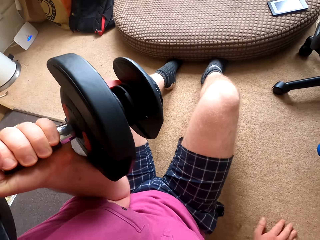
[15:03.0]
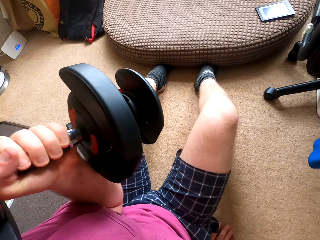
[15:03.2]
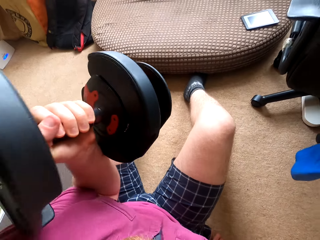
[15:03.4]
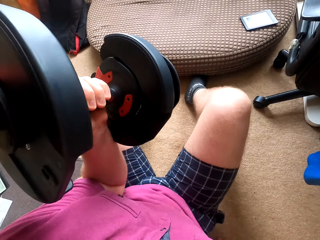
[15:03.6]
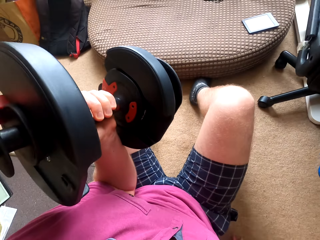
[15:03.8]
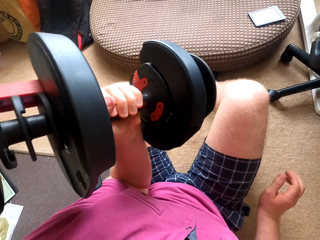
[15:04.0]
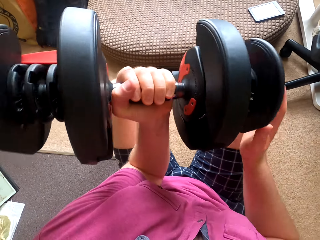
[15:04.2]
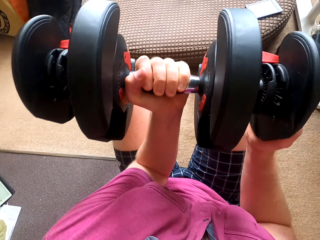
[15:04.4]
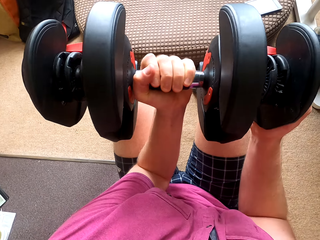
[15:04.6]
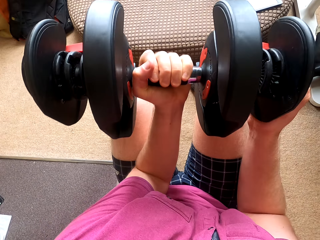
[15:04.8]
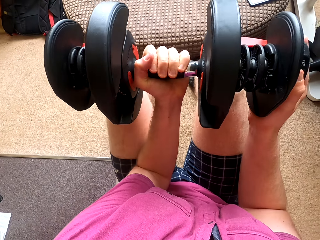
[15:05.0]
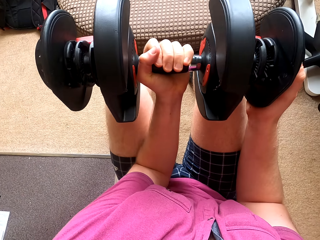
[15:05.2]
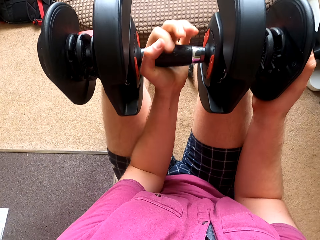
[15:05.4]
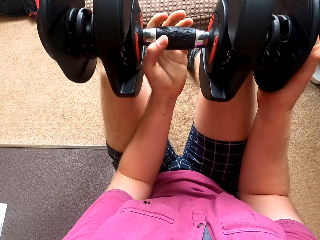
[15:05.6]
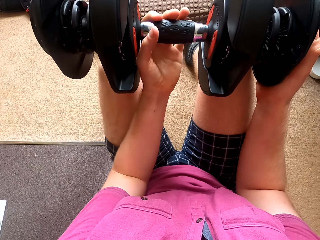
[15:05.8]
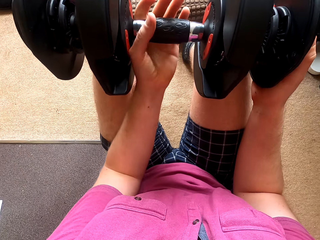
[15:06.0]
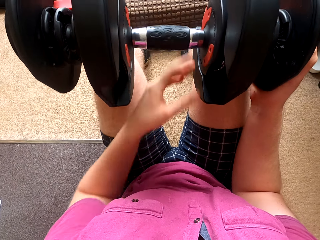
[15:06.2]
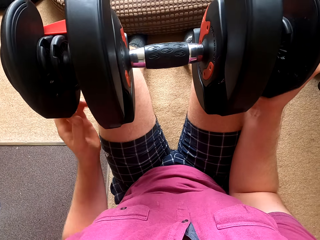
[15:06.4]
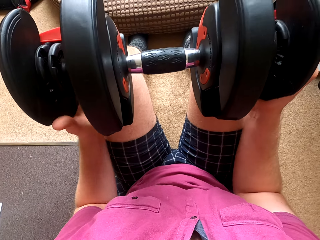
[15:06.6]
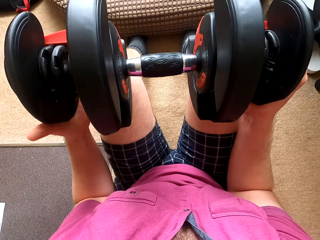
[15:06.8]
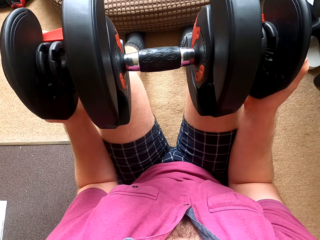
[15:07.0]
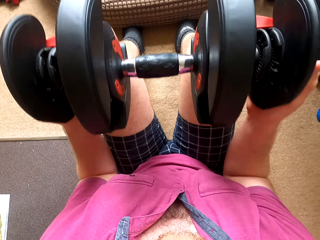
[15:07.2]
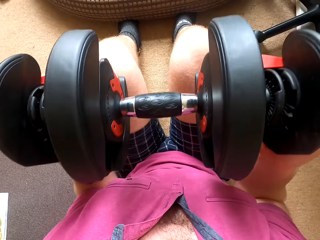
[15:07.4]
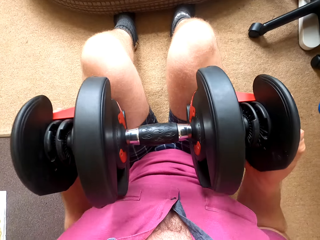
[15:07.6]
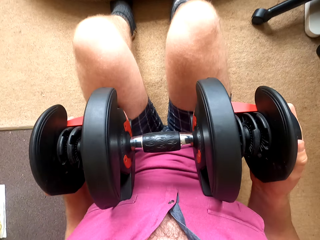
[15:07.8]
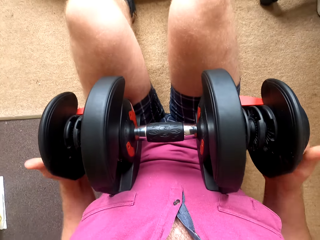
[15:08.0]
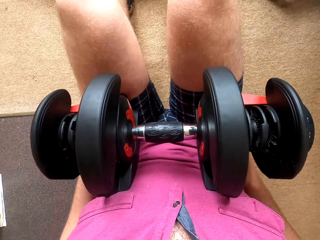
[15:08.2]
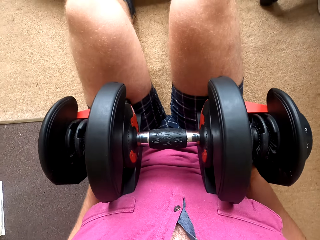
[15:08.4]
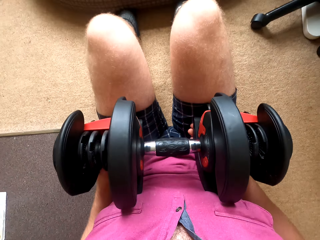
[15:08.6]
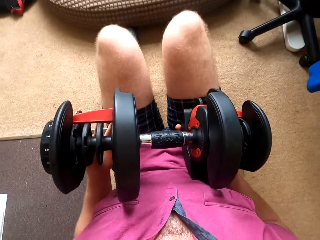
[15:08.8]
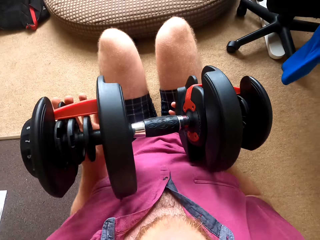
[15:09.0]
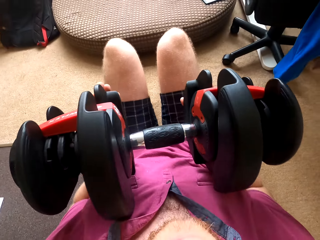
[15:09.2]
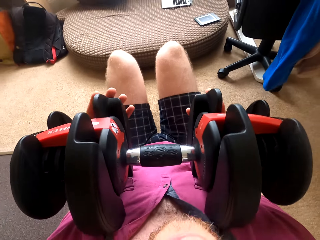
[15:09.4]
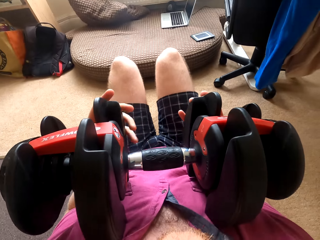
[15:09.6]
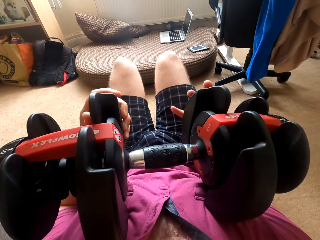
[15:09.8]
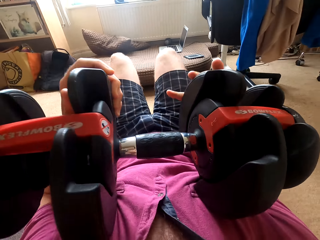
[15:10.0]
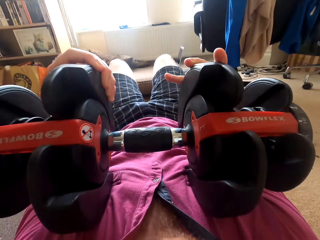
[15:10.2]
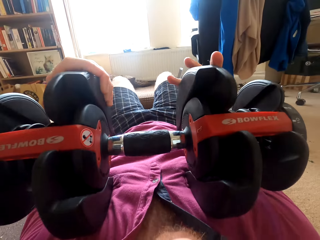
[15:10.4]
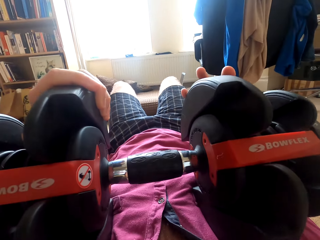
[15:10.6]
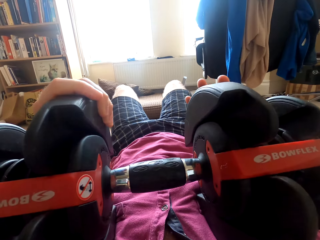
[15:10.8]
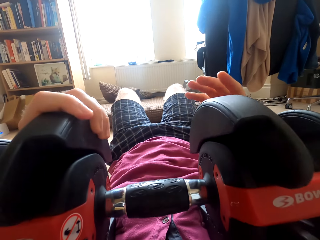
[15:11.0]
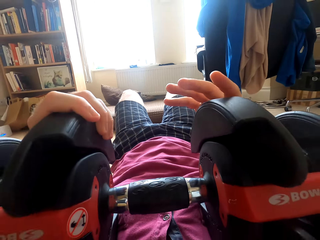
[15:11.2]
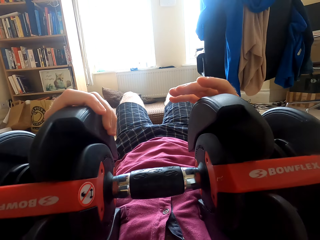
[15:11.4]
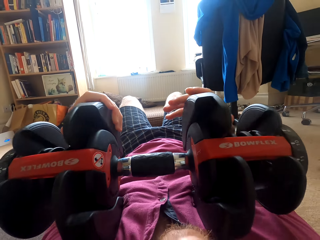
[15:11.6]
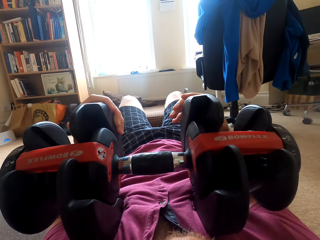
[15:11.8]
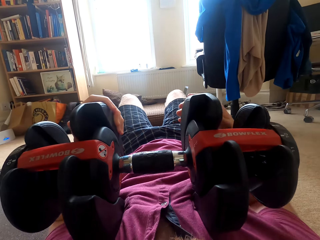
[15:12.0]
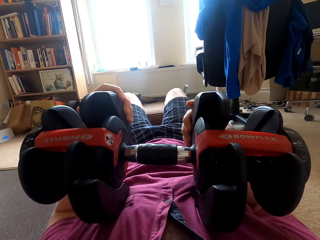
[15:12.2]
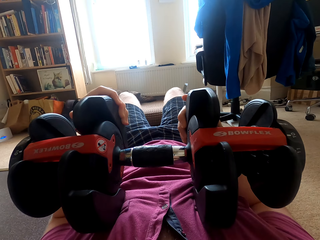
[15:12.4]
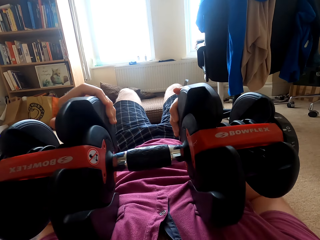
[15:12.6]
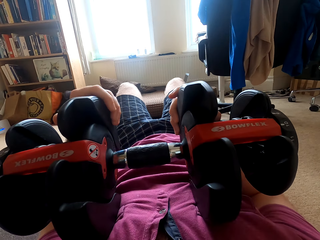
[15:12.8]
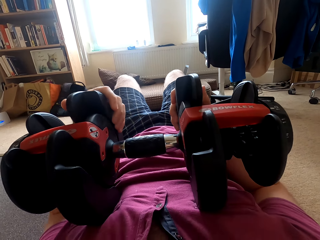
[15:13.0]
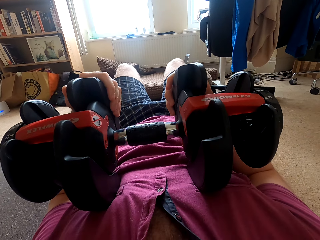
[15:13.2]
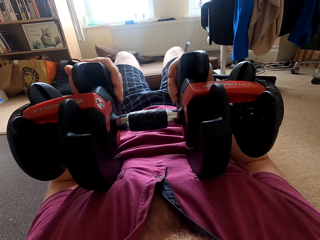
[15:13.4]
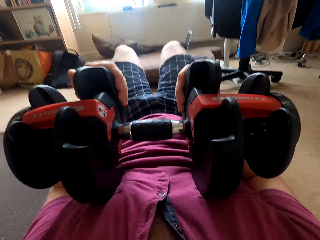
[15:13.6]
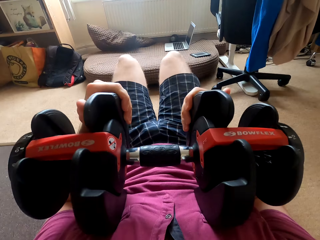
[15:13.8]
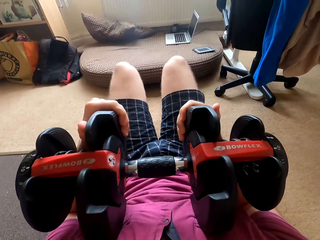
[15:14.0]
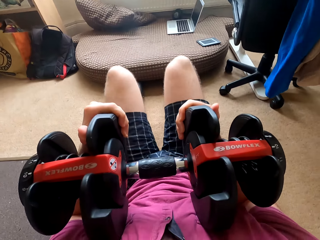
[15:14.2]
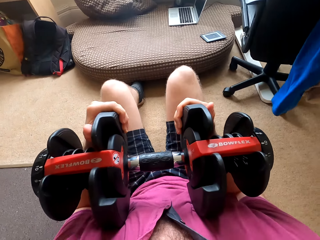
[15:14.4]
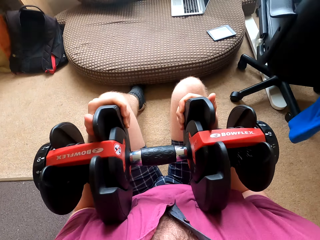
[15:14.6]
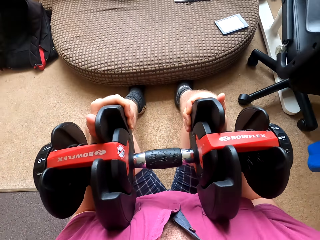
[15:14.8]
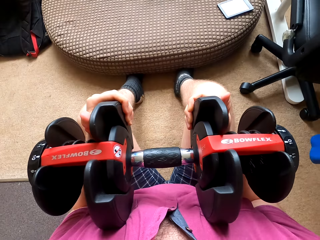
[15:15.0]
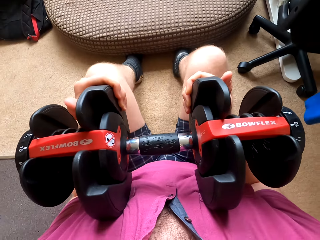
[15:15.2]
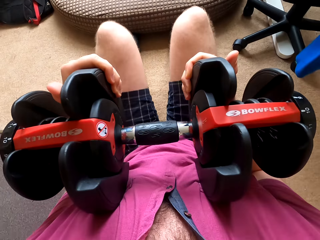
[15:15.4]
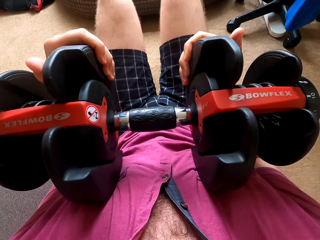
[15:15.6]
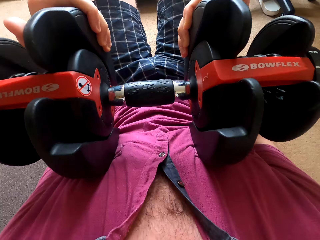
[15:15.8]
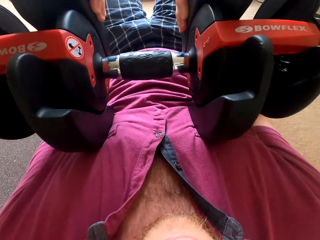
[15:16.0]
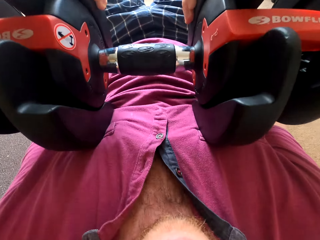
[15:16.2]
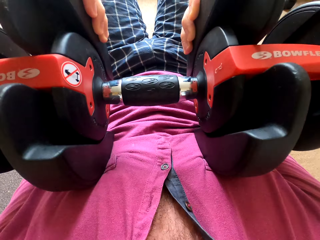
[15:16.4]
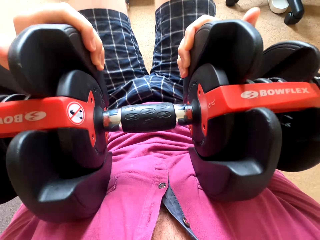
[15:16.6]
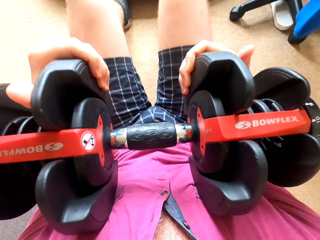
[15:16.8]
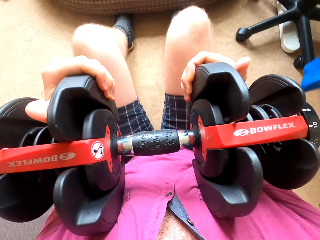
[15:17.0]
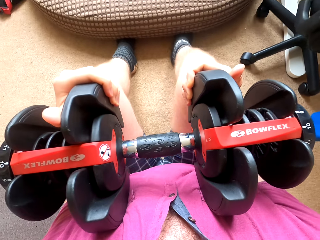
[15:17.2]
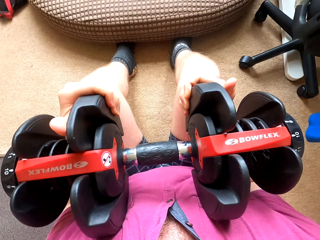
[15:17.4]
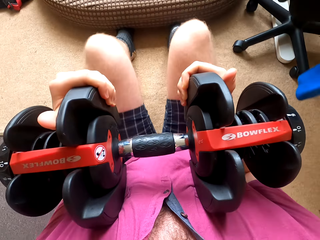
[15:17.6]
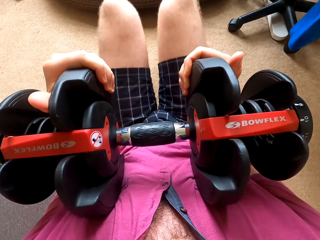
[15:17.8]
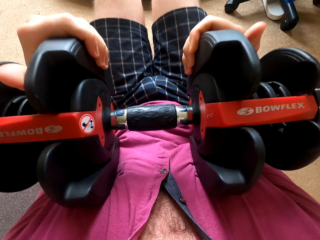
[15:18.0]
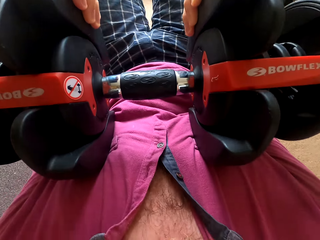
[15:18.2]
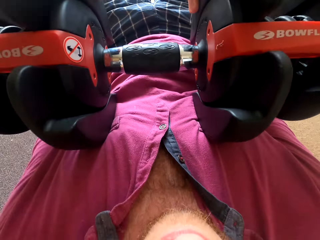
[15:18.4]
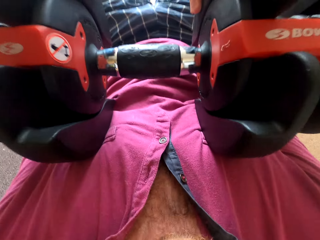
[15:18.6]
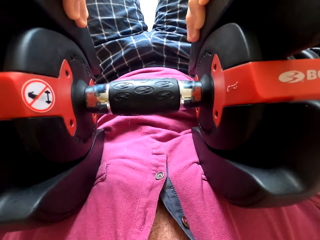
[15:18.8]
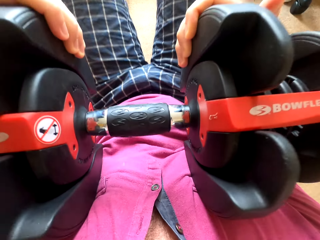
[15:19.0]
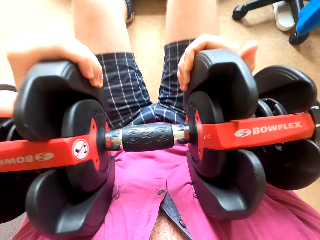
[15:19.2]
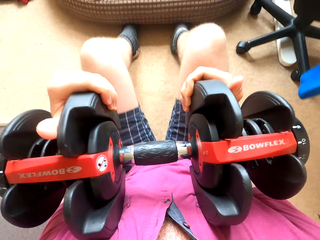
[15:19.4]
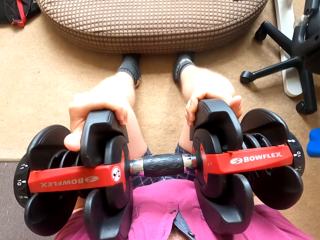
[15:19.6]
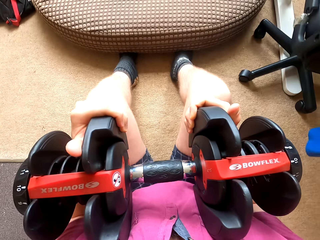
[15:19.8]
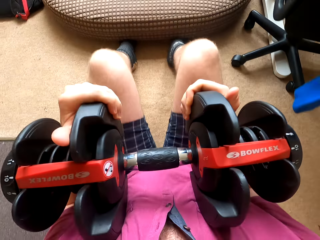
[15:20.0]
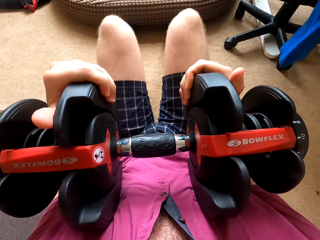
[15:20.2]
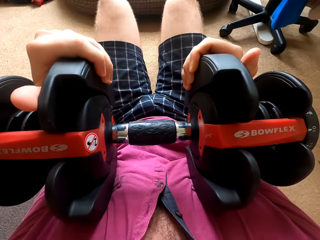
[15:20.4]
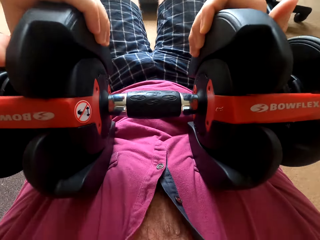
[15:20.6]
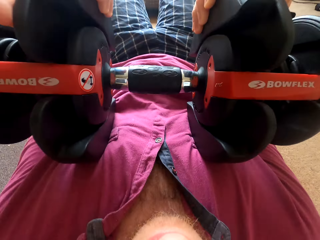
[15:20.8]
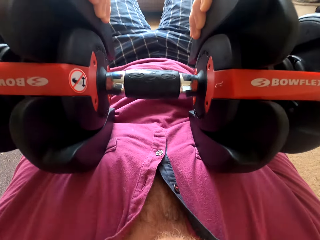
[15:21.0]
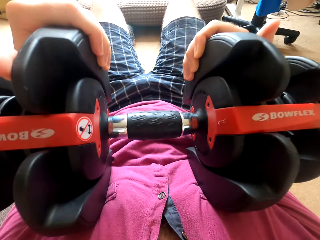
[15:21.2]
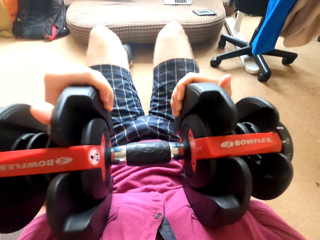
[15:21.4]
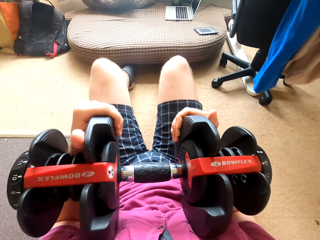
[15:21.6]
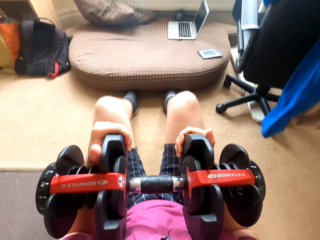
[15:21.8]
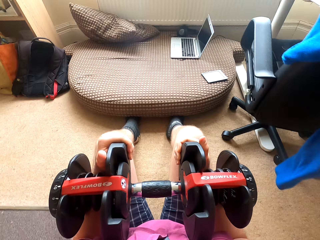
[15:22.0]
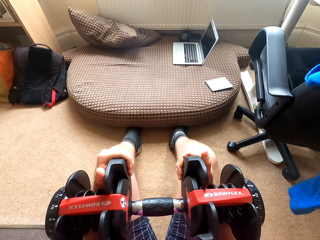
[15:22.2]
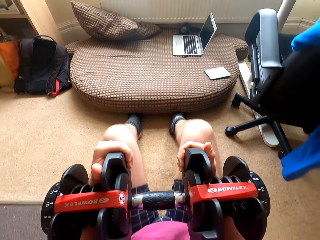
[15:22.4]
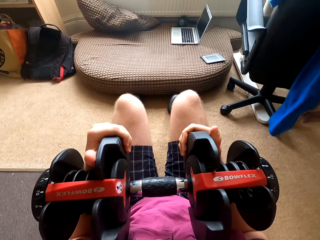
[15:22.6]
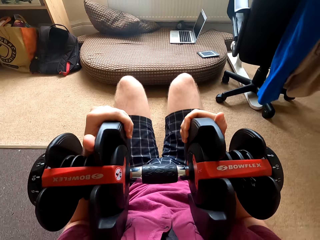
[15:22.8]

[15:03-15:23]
The camera wearer moves closer to the puff. He moves on the carpet. He places the dumbbell on the knees. He touches the dumbbell. He puts the dumbbell on his chest. He moves the dumbbell from the knees to the chest.

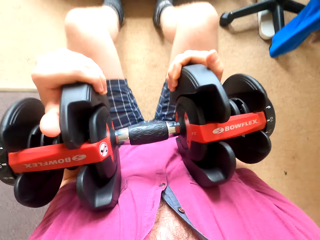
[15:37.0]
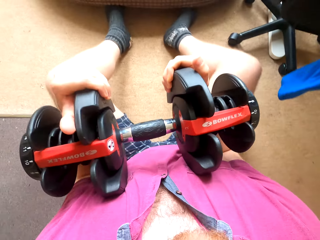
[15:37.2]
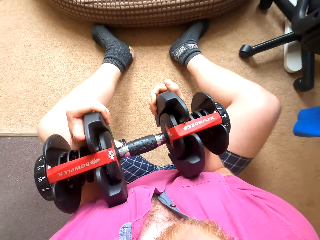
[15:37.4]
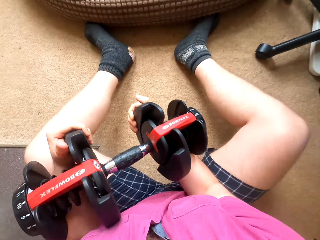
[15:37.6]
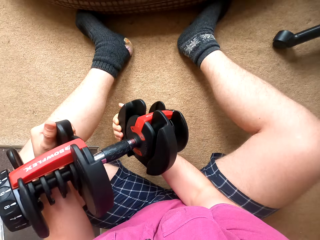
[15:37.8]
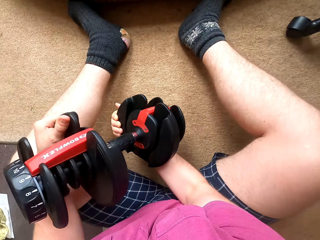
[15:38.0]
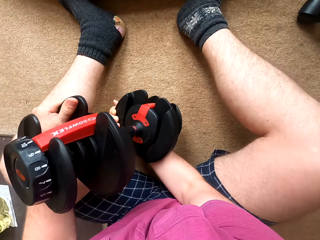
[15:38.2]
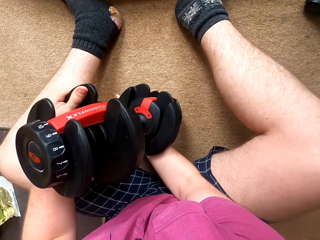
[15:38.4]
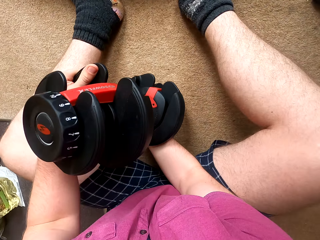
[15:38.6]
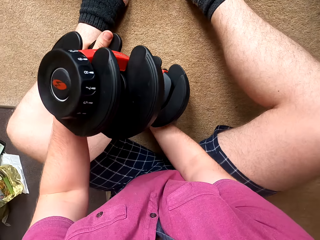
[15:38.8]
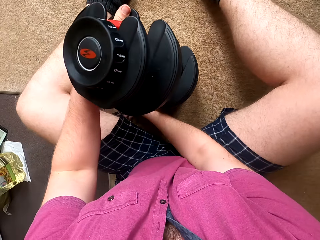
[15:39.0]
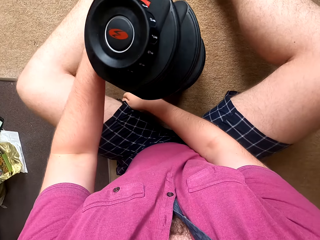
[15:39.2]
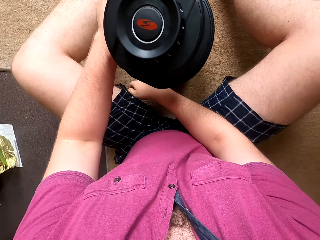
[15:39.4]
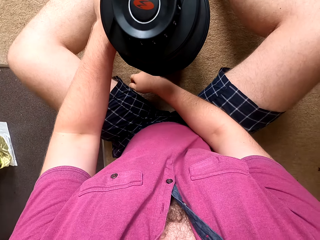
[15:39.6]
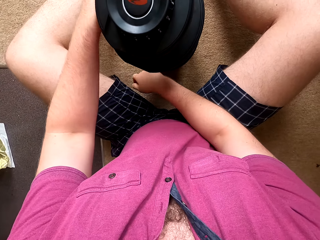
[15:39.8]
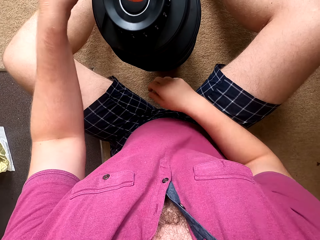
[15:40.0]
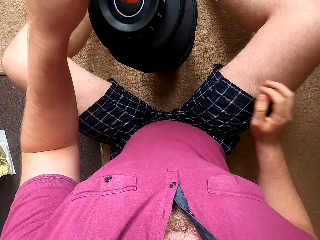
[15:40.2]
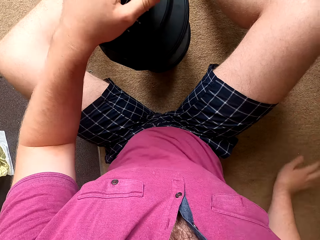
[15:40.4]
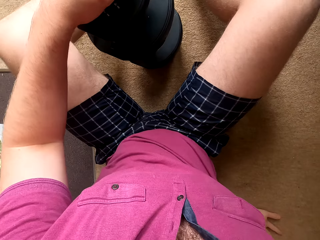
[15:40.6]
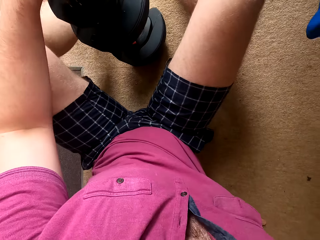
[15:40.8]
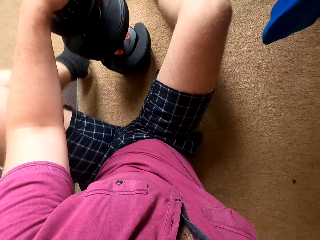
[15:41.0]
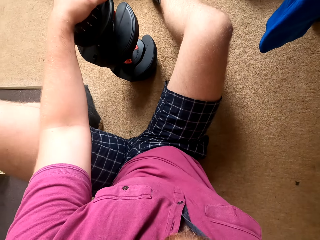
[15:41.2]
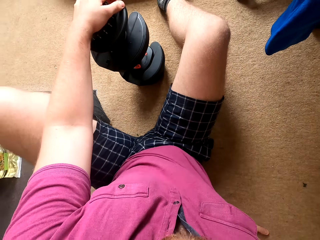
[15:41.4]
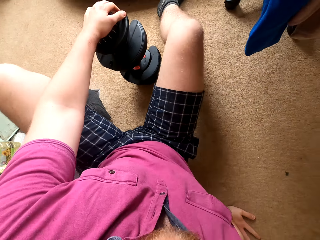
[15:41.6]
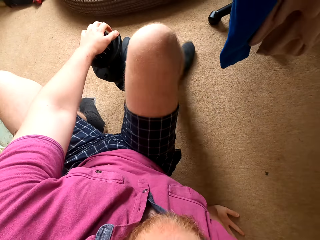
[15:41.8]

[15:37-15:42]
The camera wearer puts the dumbbell on the carpet.
